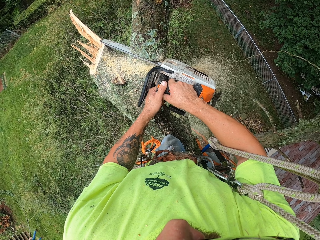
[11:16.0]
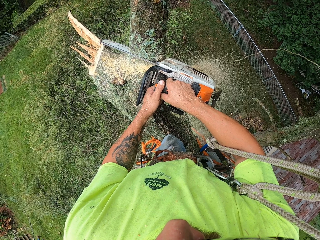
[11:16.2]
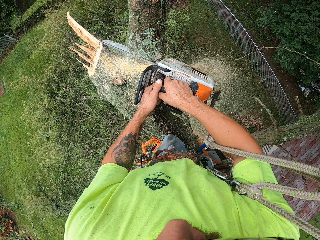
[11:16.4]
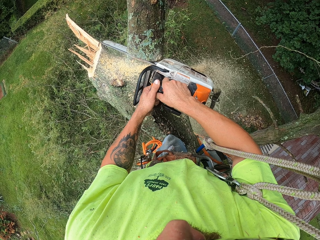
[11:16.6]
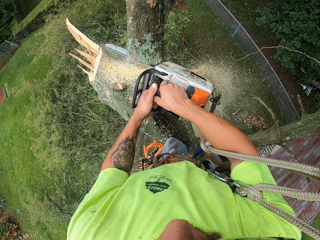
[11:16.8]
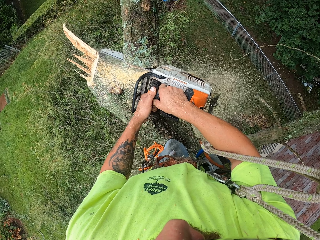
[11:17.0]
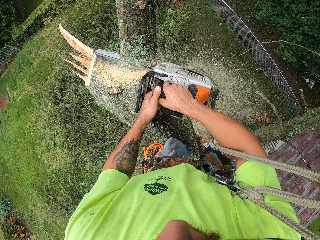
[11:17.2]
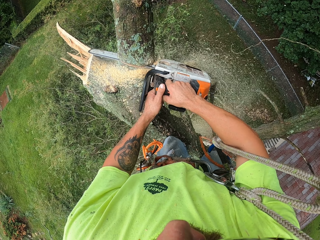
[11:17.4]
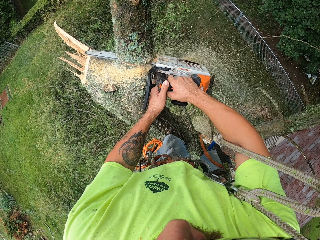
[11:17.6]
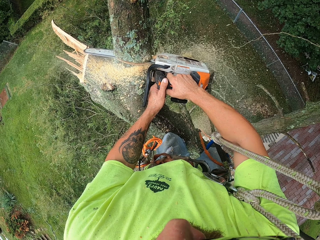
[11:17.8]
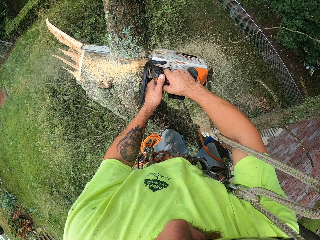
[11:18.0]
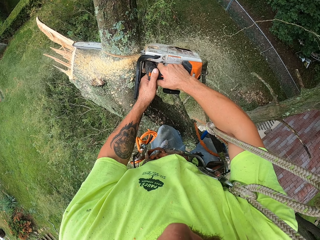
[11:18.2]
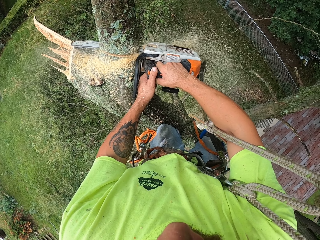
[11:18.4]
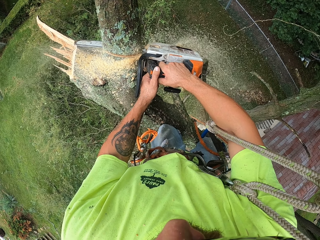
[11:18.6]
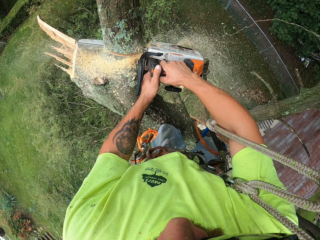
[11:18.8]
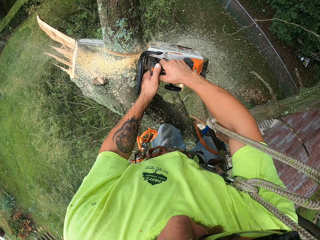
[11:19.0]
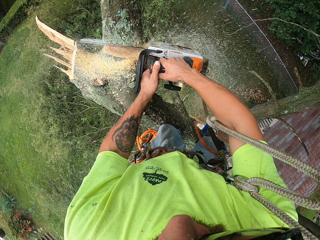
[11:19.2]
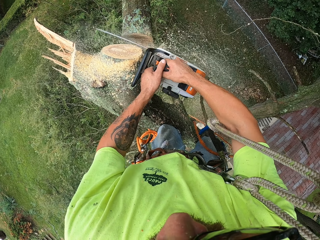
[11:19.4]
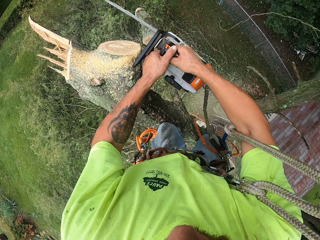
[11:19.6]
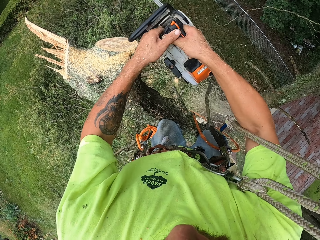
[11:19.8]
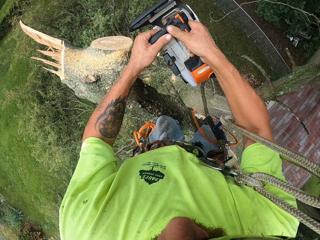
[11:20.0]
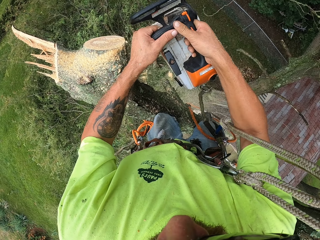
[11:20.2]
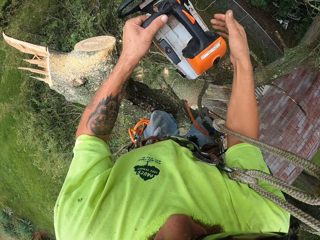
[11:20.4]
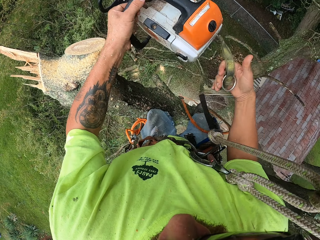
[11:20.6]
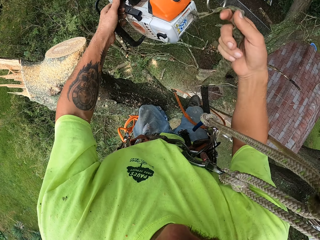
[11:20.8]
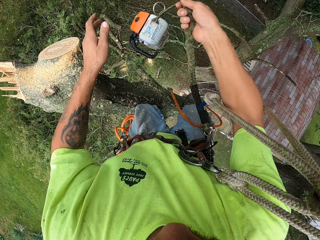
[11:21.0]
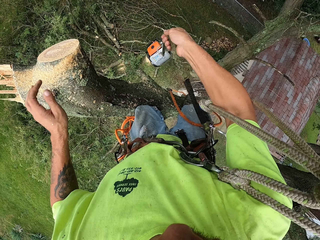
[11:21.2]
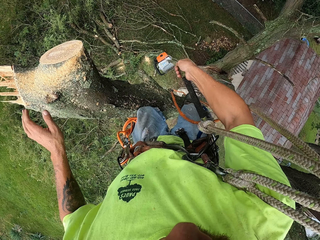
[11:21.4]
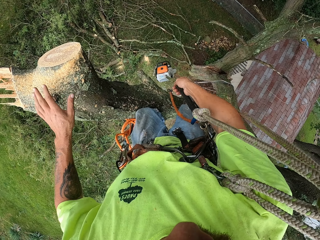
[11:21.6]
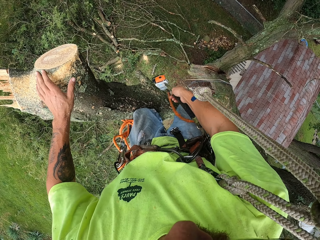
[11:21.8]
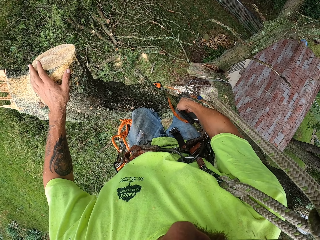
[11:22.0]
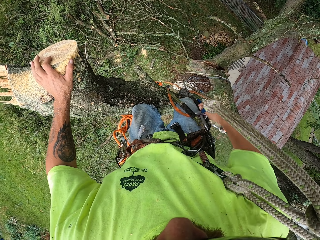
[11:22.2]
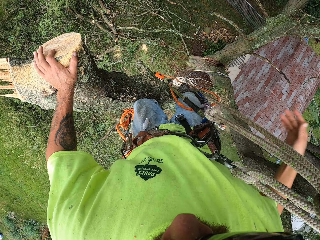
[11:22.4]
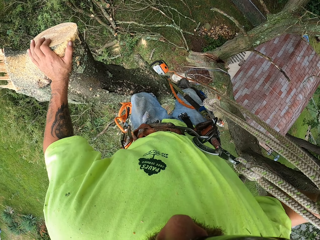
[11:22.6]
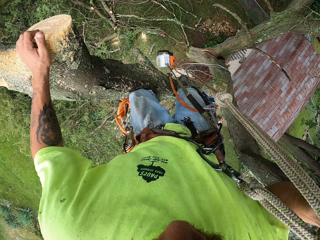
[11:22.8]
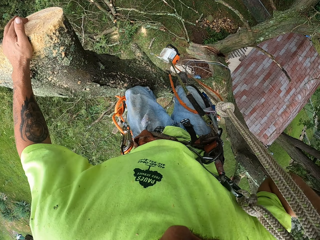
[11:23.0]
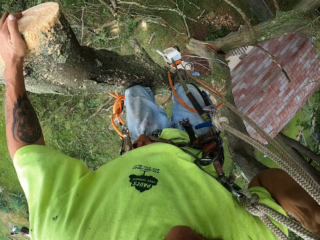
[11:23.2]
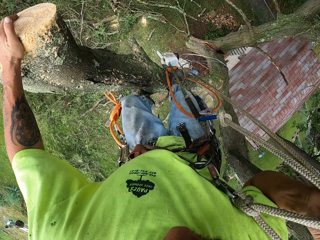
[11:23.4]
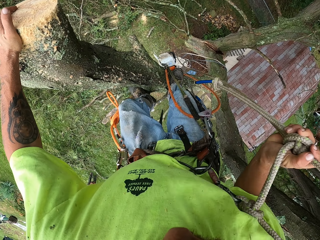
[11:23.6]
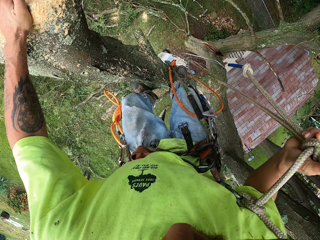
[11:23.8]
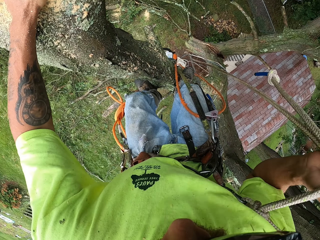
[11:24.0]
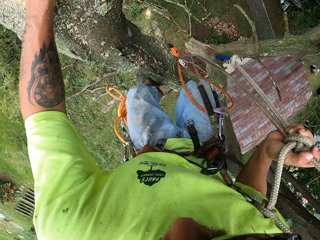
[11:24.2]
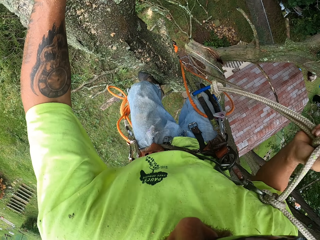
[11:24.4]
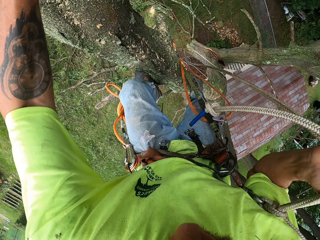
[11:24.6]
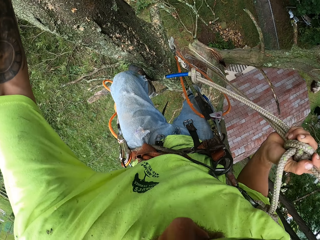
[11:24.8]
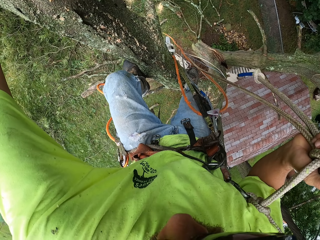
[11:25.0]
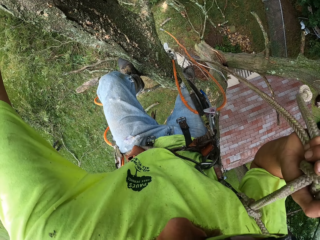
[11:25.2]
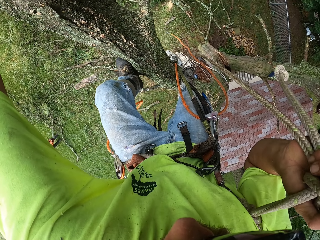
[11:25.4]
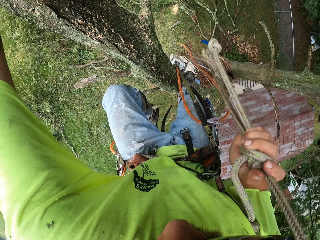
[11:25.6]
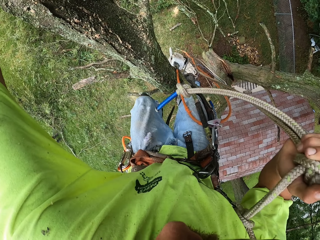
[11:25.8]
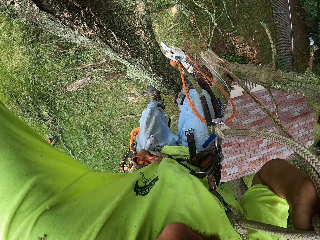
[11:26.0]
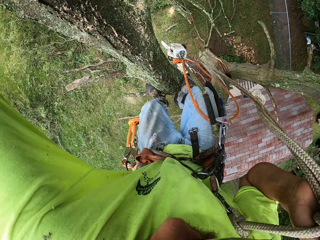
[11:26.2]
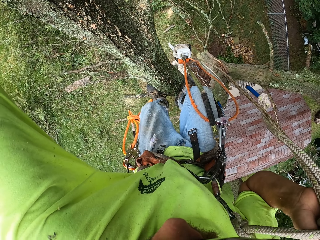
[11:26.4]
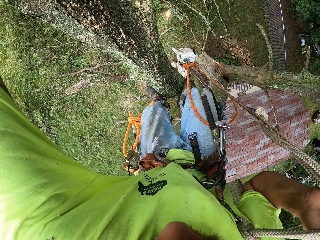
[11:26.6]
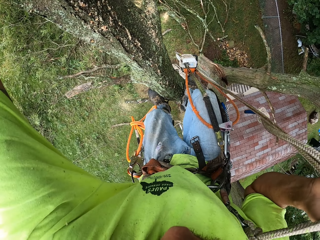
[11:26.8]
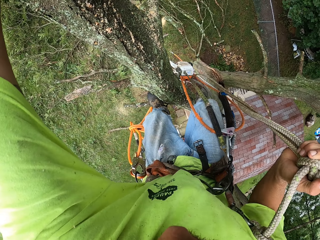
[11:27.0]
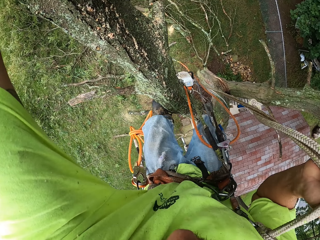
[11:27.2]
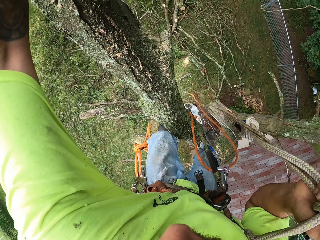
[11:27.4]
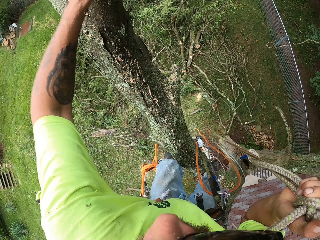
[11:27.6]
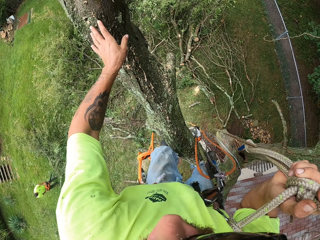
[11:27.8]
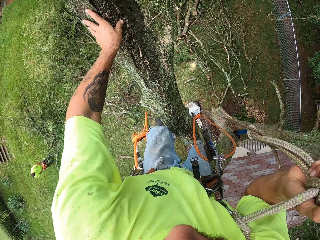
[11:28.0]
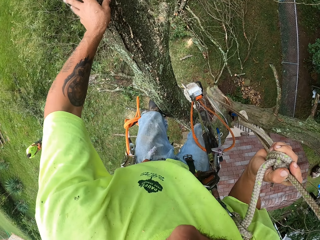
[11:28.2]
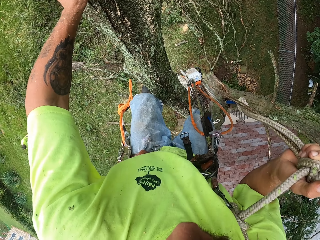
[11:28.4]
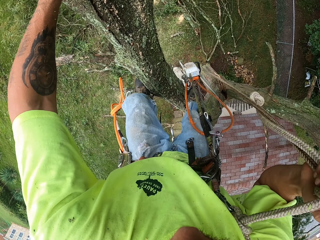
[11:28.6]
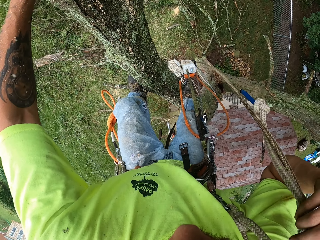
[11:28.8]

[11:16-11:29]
The camera wearer holds the chain saw with both hands. He drops the rope of the chain saw with his right hand. He holds the tree branch with the left hand. He adjusts the safety rope. He pulls the climbing rope with his right hand. He moves down the tree.

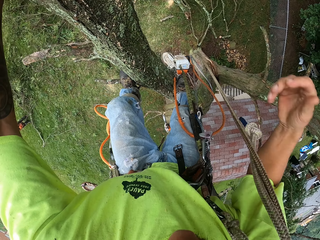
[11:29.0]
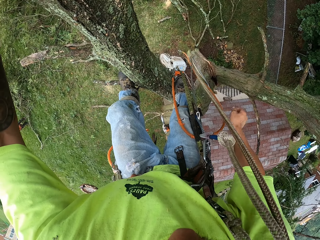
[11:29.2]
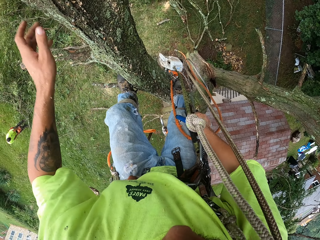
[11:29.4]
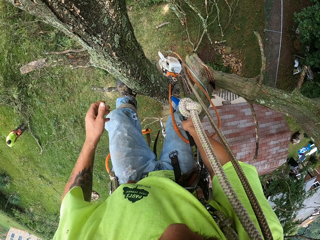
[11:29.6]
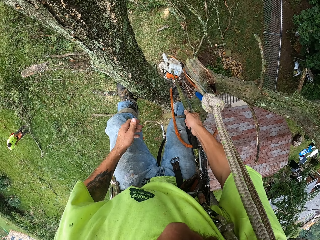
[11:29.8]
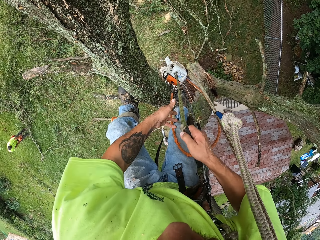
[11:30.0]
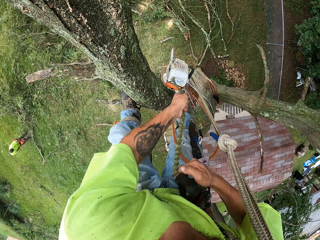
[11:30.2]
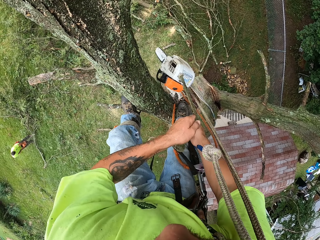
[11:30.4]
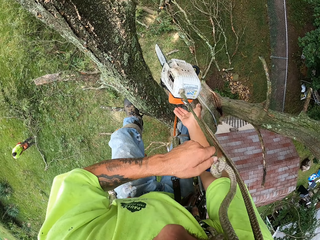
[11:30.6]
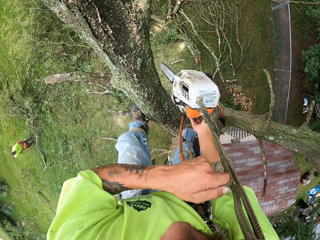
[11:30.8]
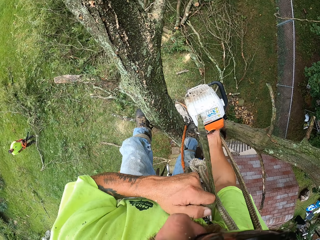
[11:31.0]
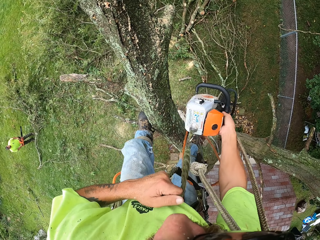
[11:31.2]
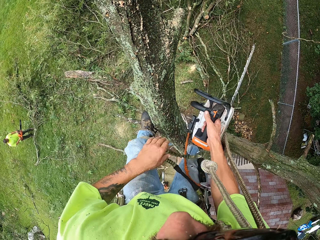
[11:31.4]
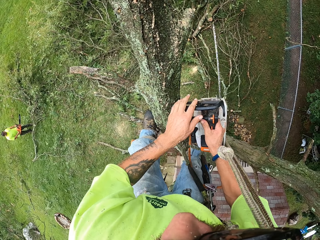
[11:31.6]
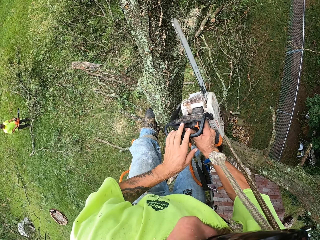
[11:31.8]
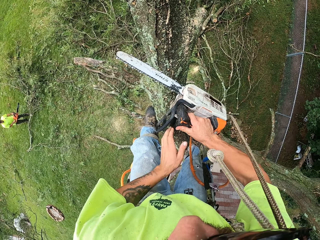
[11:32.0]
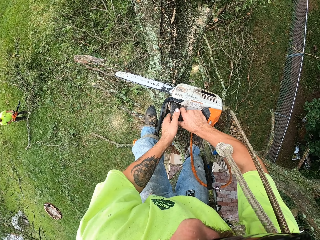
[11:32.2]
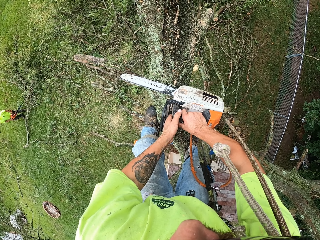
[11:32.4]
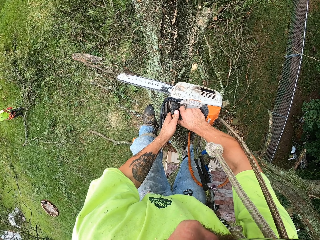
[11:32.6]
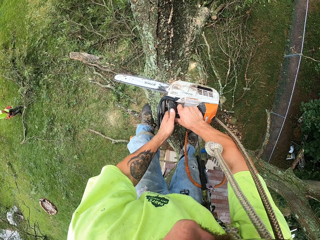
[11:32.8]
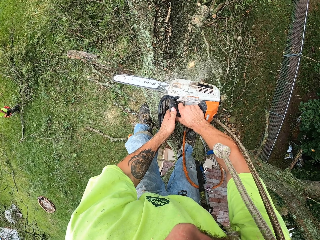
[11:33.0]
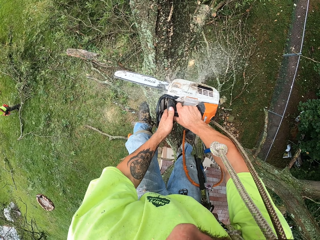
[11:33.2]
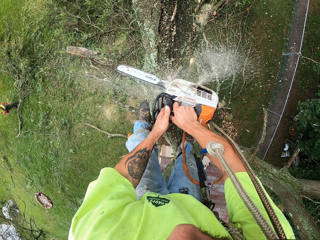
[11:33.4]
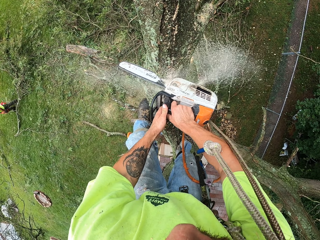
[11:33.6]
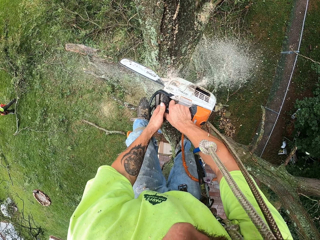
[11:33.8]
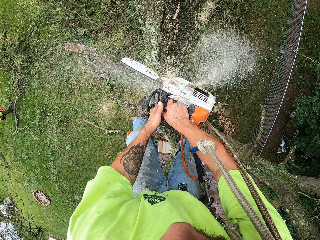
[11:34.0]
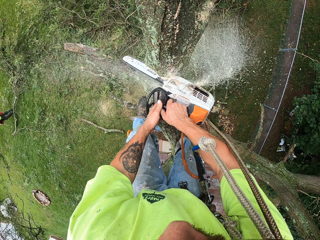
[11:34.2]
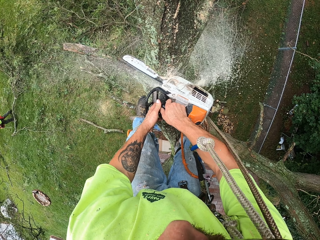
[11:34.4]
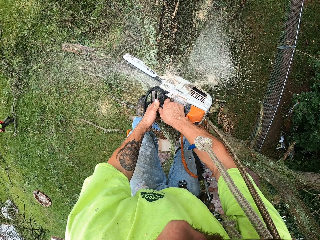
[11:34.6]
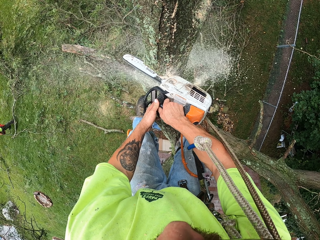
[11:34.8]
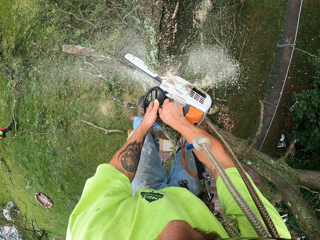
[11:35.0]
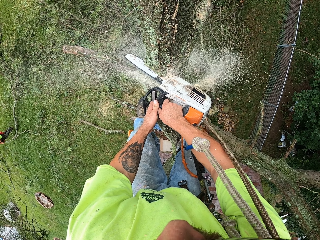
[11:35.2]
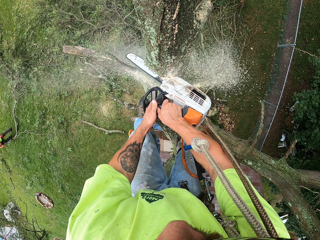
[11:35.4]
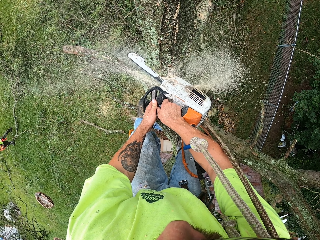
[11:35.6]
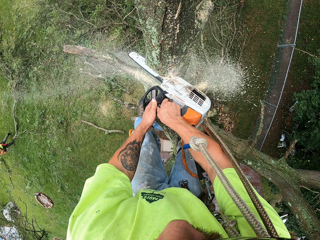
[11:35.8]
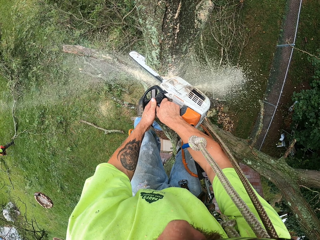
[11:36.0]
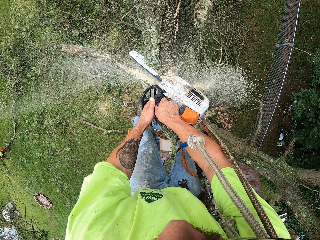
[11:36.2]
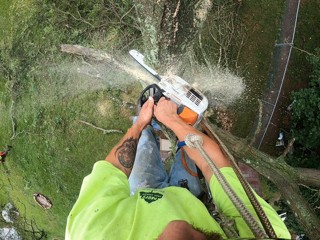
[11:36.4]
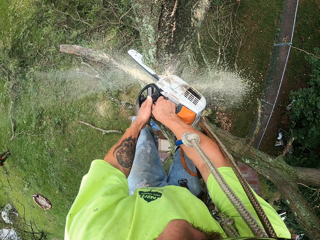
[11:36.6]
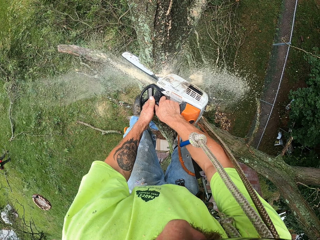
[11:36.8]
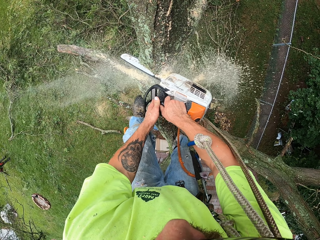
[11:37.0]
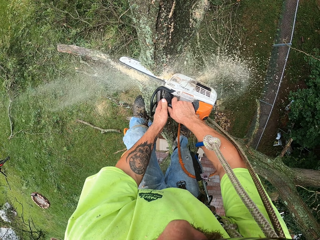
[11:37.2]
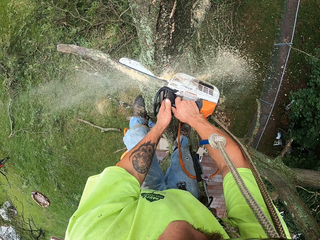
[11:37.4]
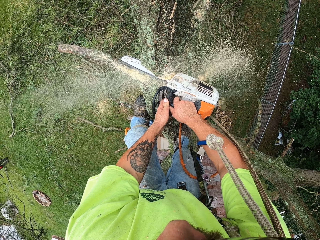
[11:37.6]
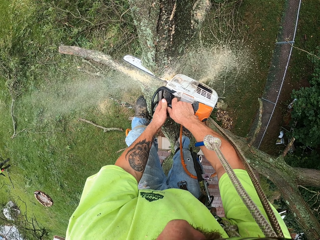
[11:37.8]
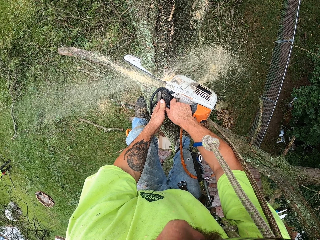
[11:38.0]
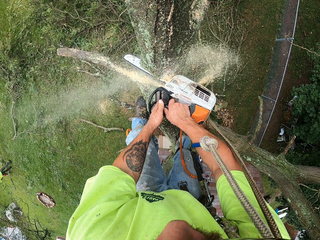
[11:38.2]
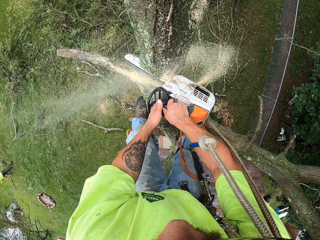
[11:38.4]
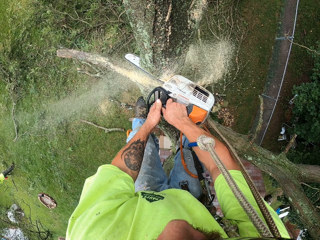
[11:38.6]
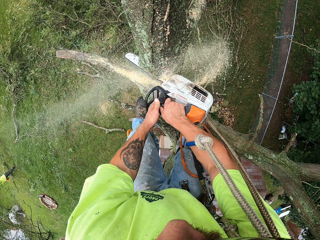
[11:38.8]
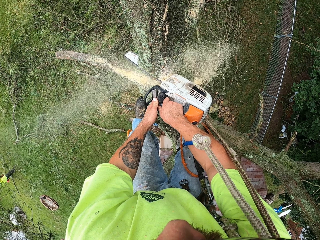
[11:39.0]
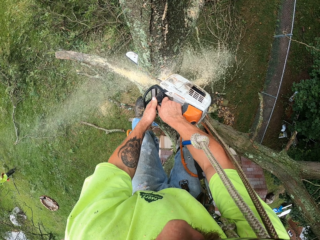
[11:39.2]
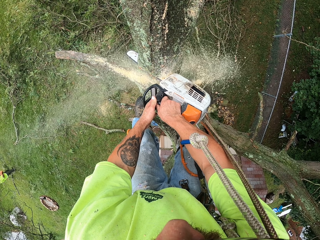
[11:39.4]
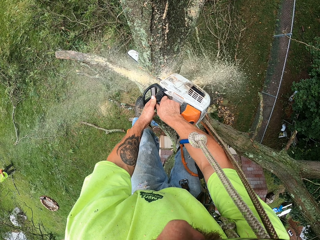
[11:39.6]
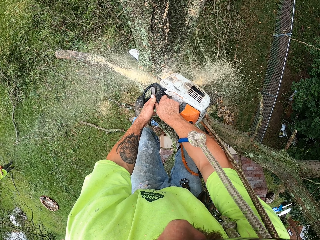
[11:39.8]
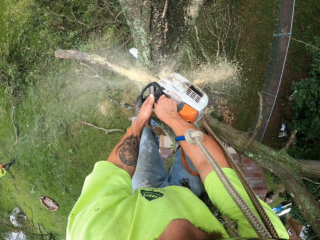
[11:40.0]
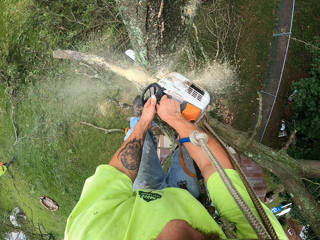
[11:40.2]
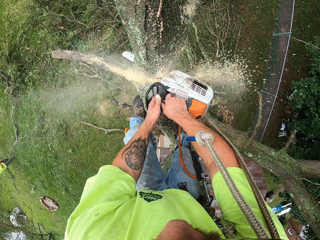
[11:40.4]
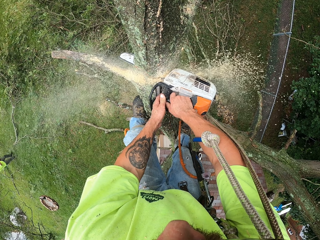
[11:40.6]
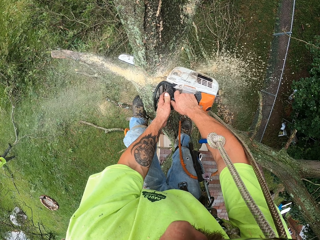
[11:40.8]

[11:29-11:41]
The camera wearer pulls the rope of the chain saw with both hands. He holds the chain saw with the right hand and holds the chain saw with both hands. He cuts a tree branch with the chain saw in his left hand.
